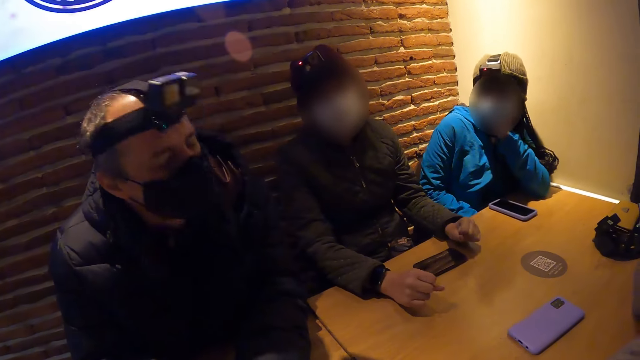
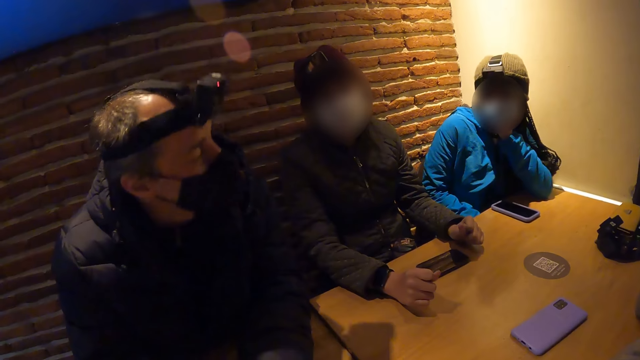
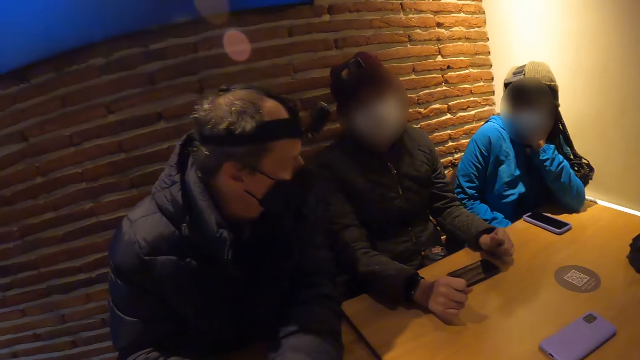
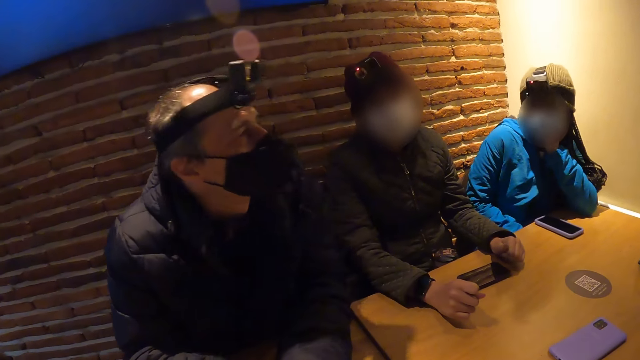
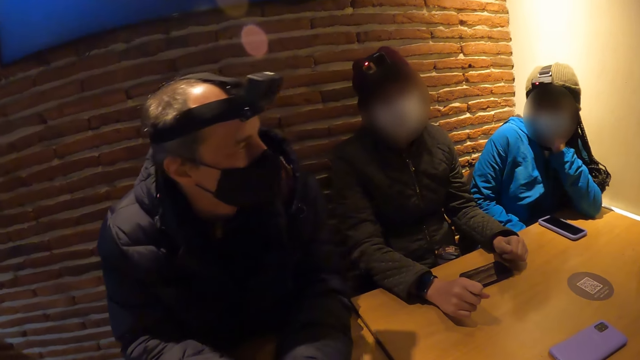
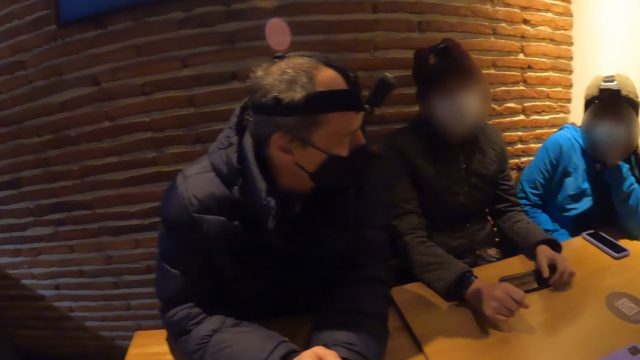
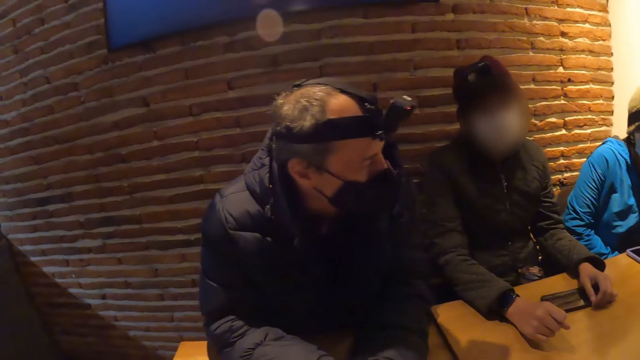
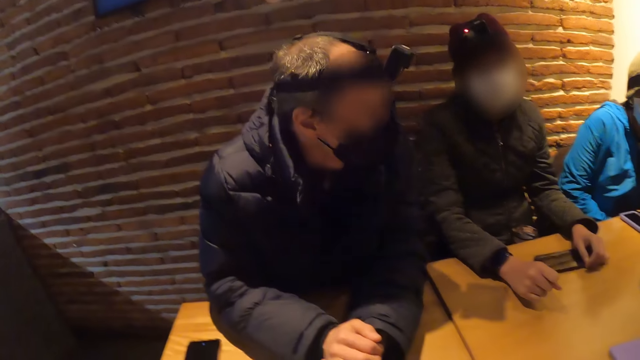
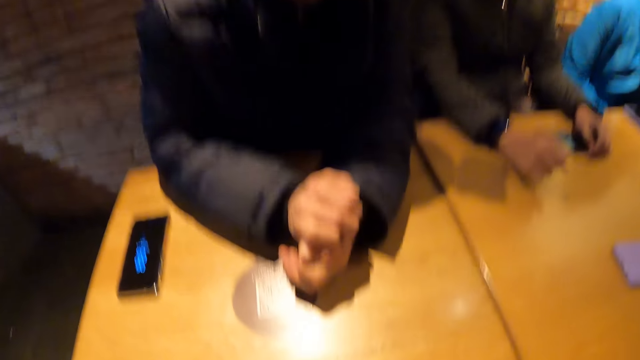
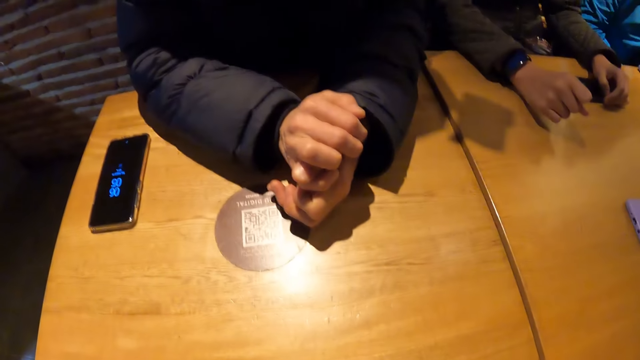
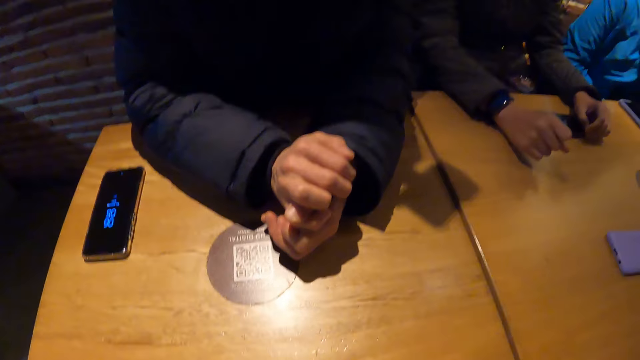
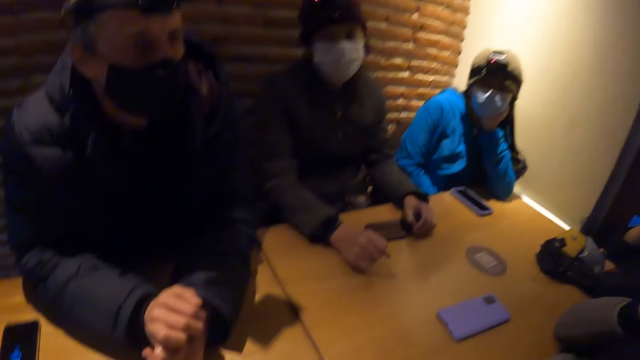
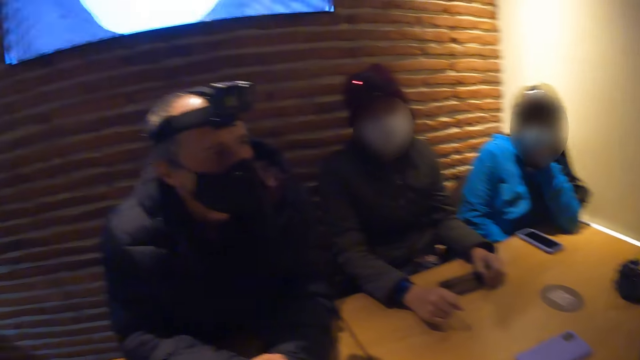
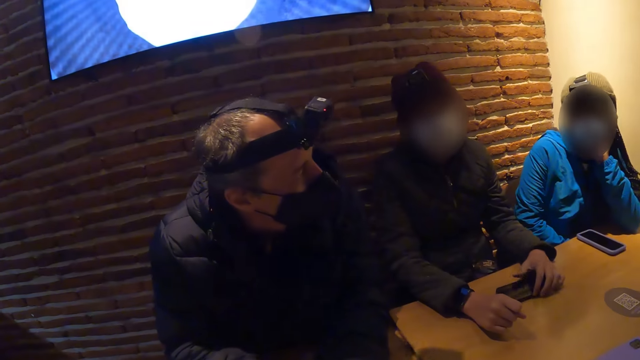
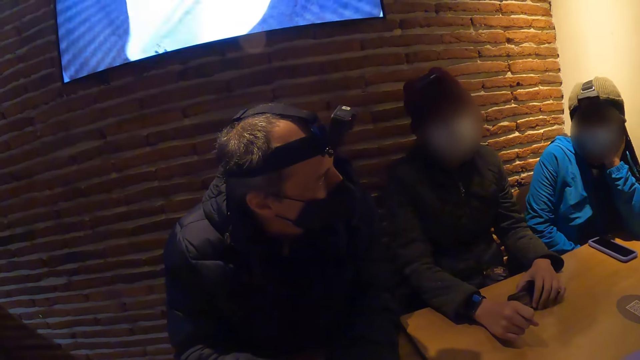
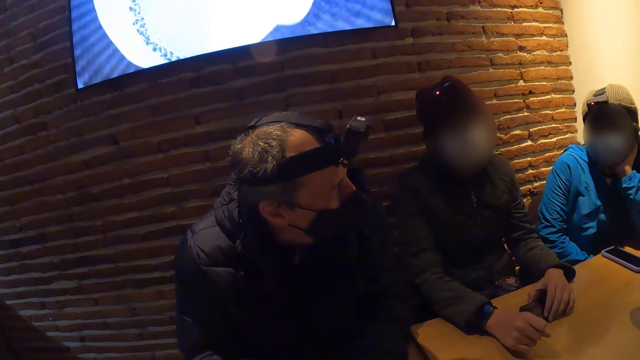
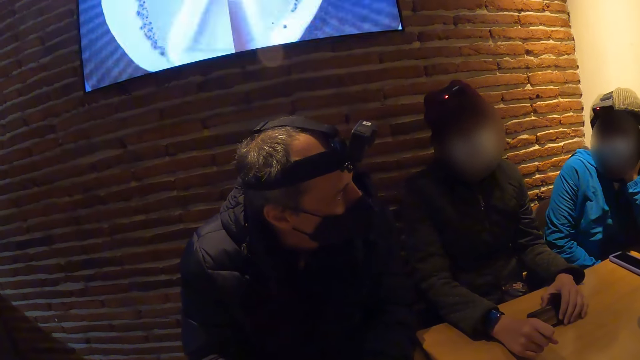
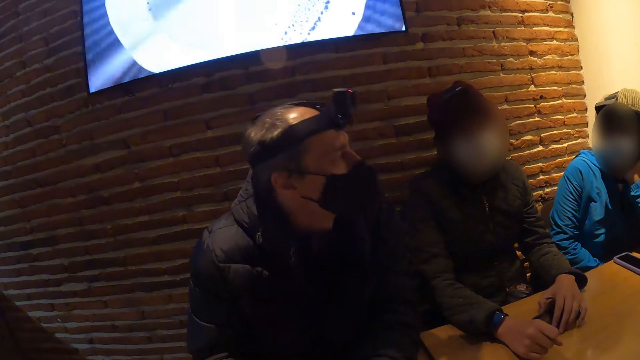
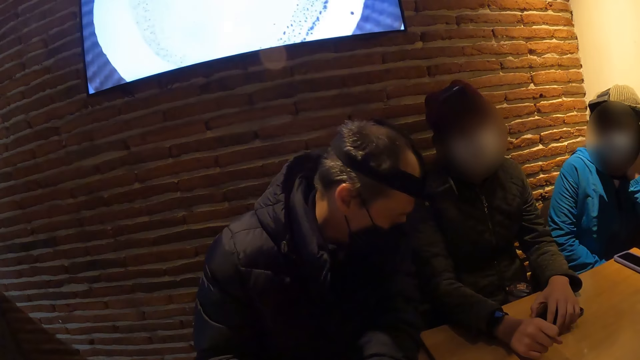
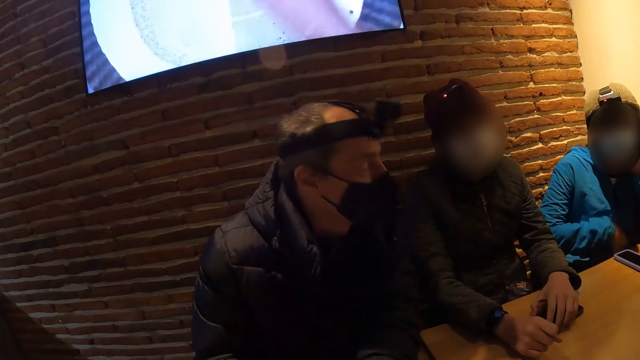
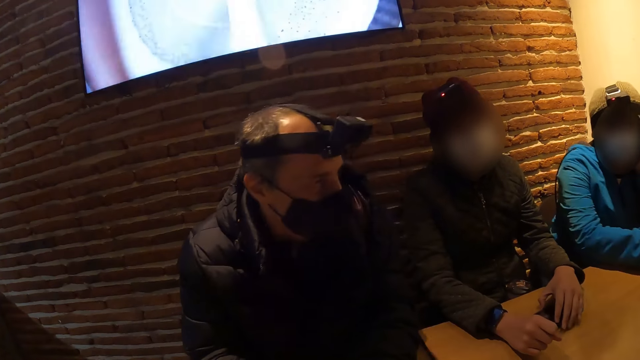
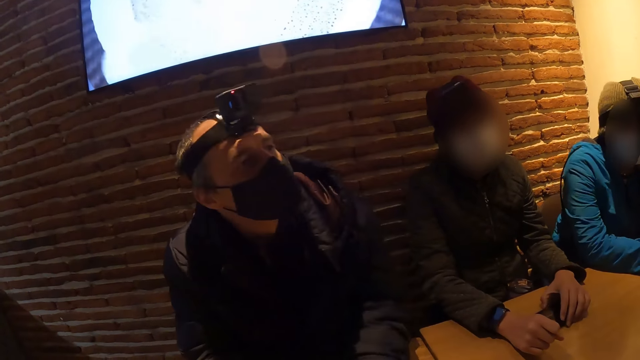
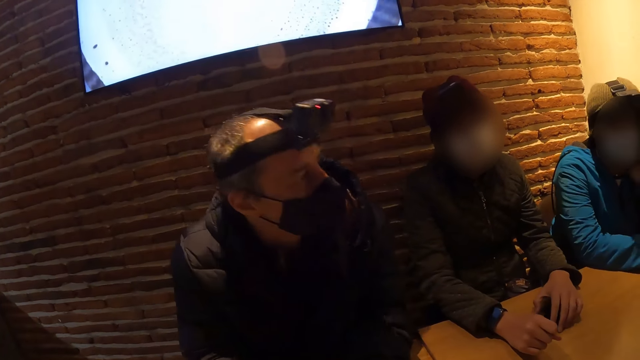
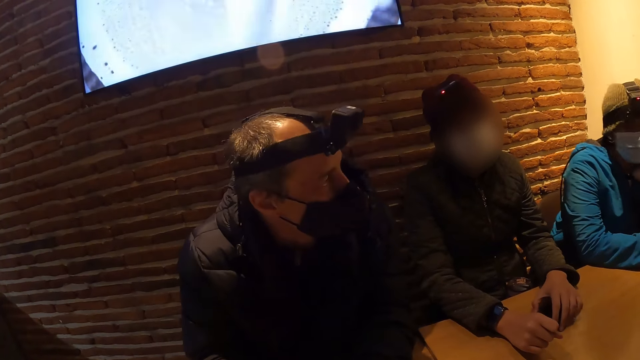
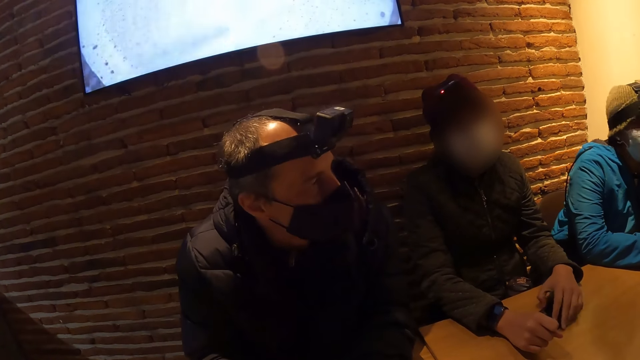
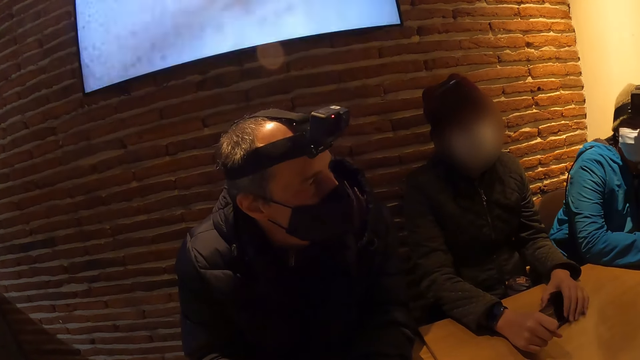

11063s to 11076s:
The woman holds the phone on the table with her left hand. The camera wearer stares at the table. They stare at the room. The woman rubs with the phone on the table with her left hand. Another woman places her right hand on the table.

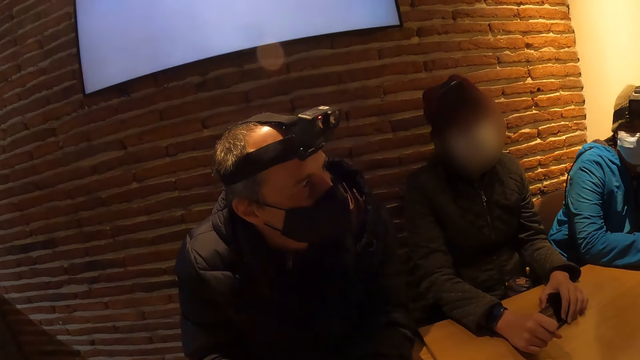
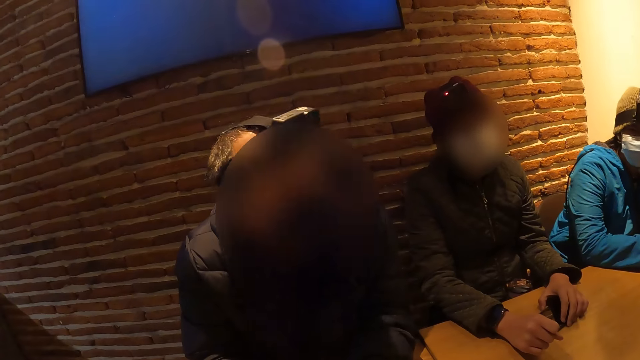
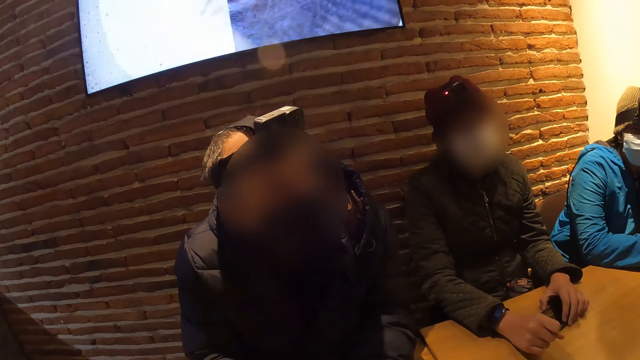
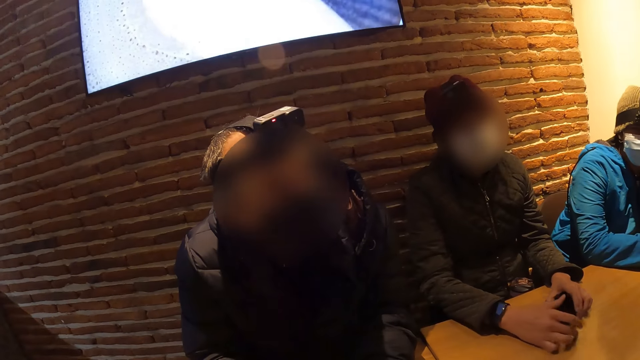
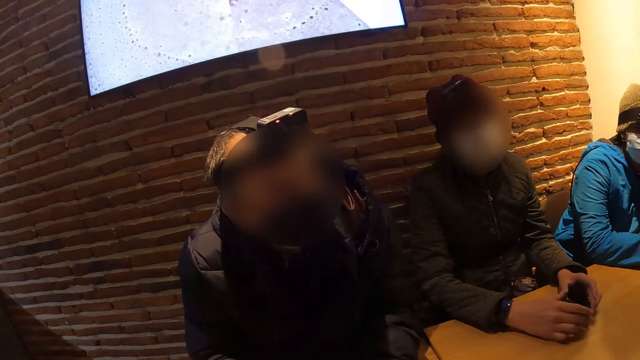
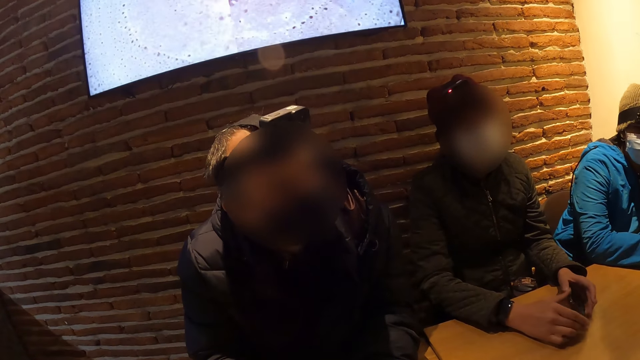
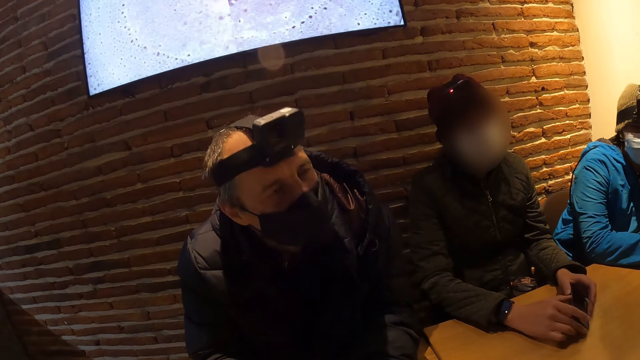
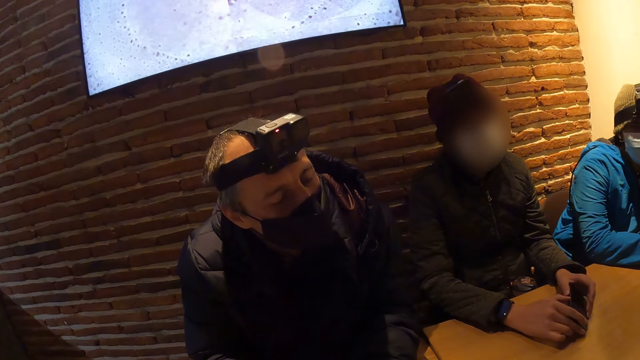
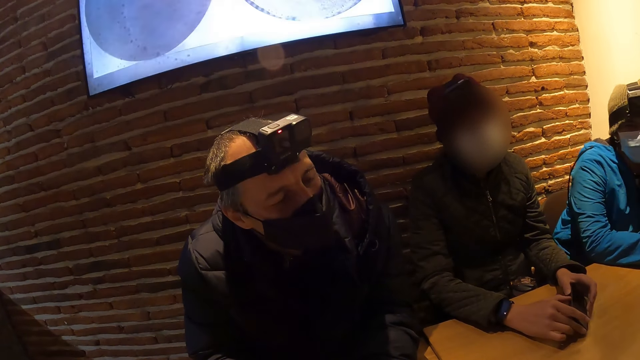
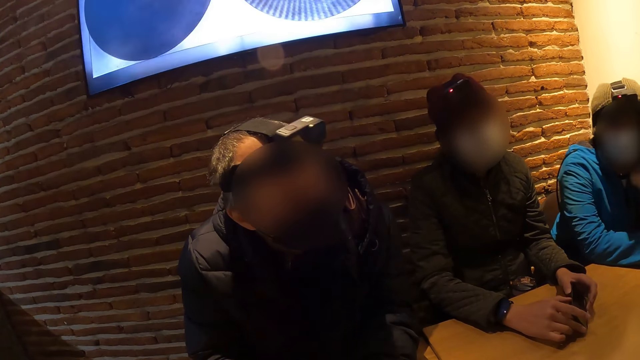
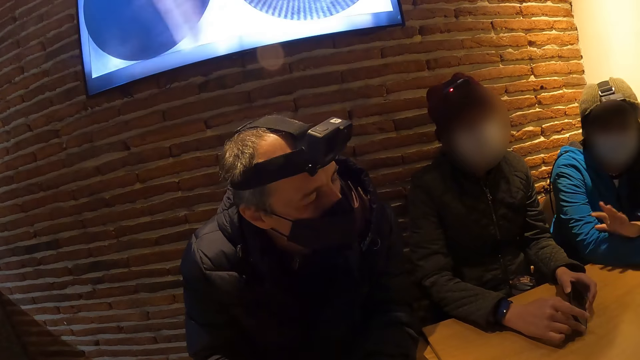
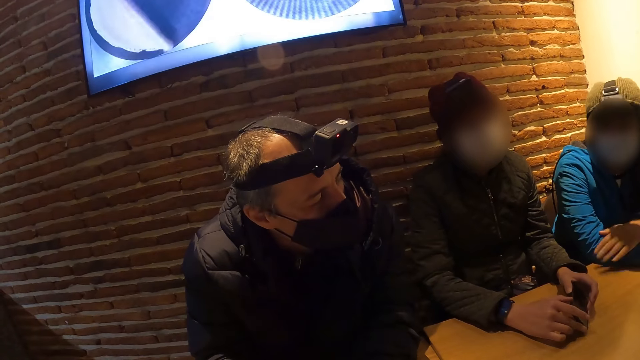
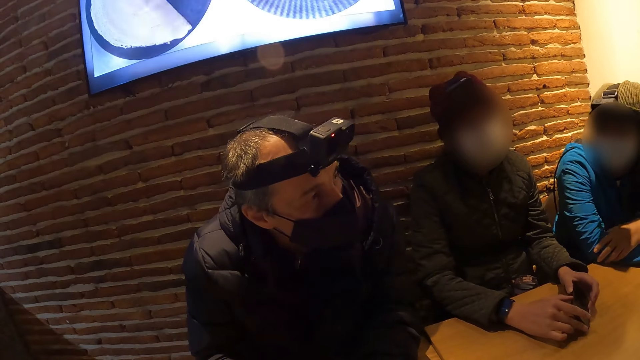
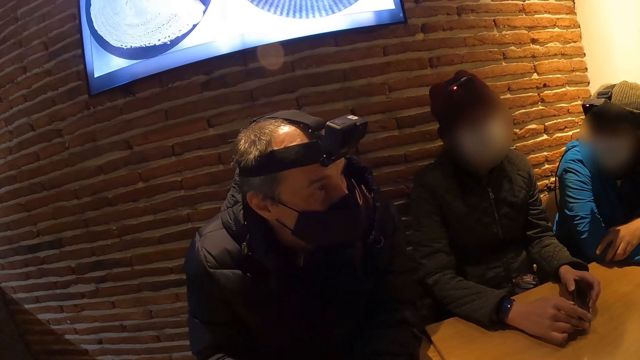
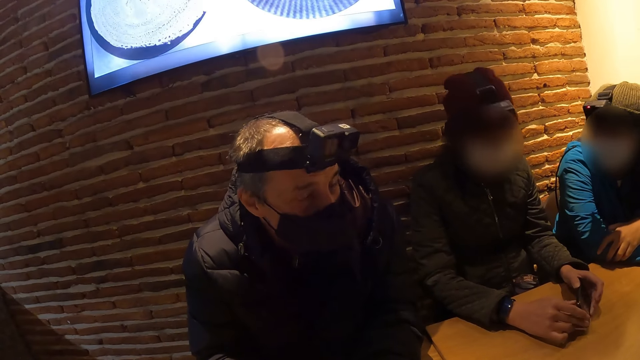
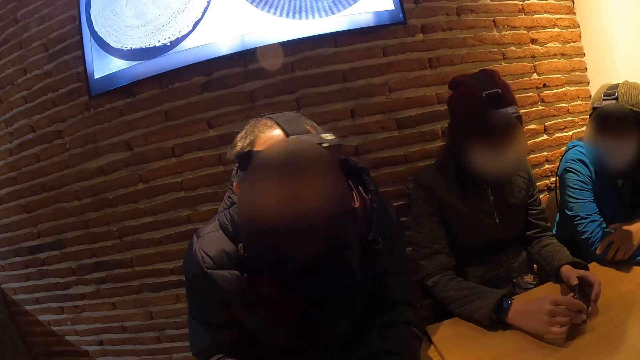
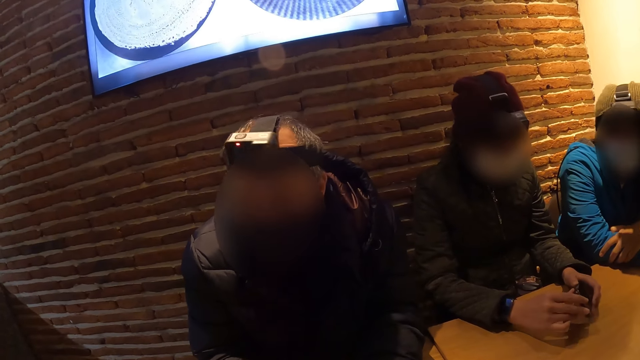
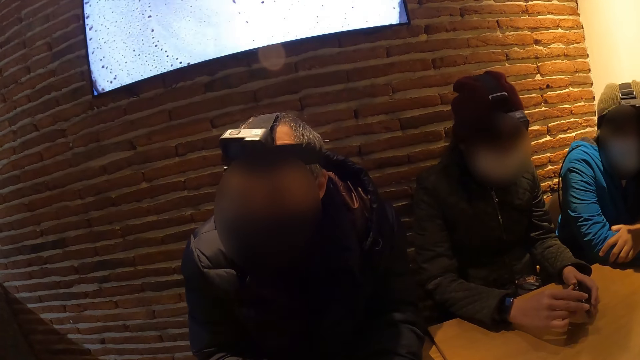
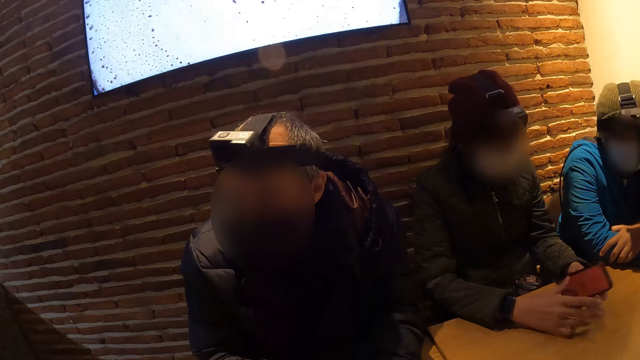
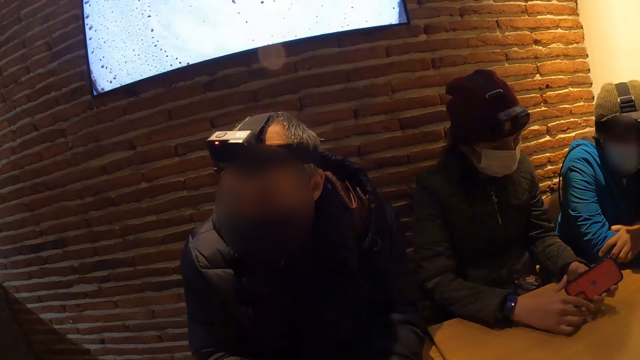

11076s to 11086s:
The woman raises the phone from the table with her left hand. The woman rubs with the phone on the table with her right hand. The woman removes her right hand from the phone in her left hand.
